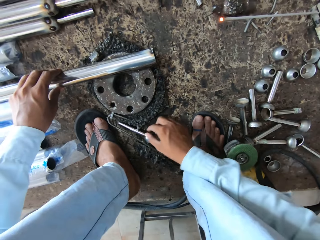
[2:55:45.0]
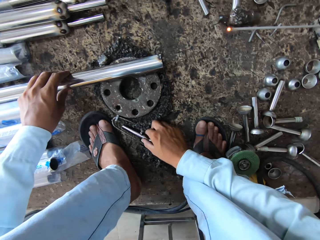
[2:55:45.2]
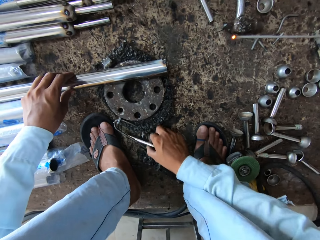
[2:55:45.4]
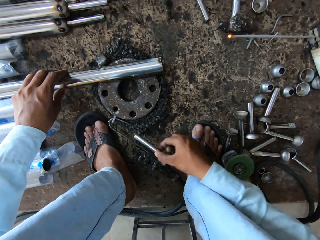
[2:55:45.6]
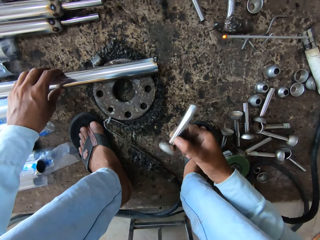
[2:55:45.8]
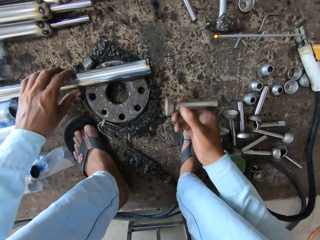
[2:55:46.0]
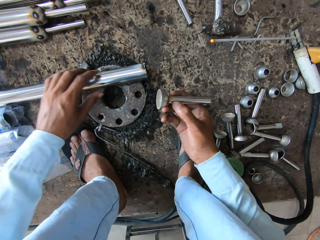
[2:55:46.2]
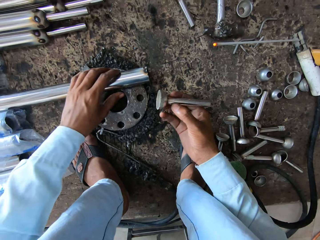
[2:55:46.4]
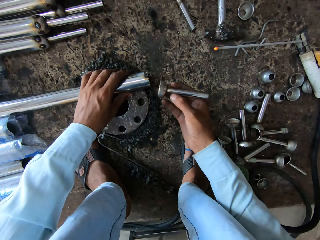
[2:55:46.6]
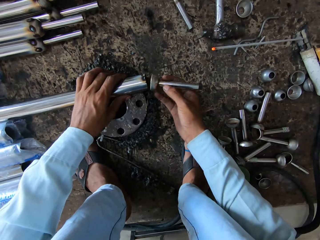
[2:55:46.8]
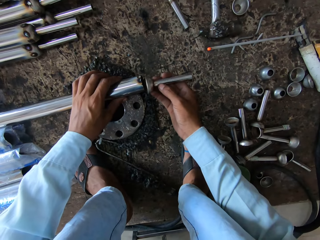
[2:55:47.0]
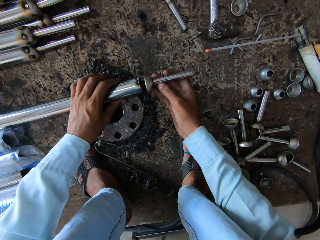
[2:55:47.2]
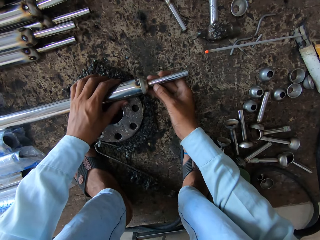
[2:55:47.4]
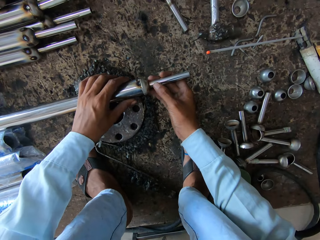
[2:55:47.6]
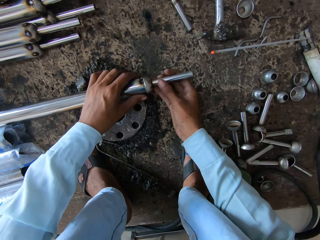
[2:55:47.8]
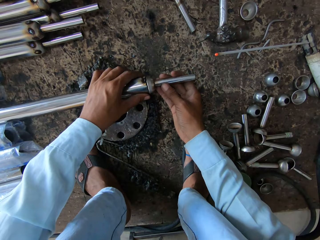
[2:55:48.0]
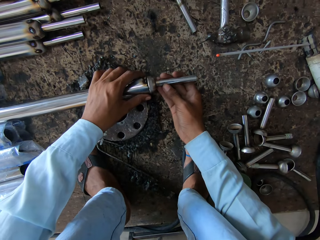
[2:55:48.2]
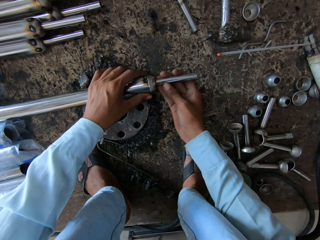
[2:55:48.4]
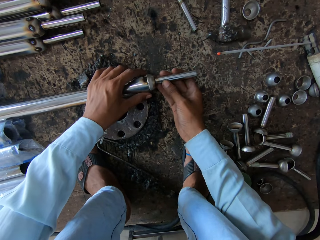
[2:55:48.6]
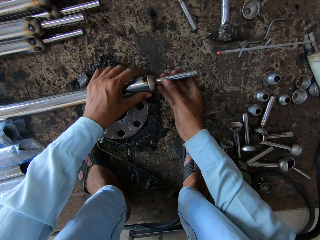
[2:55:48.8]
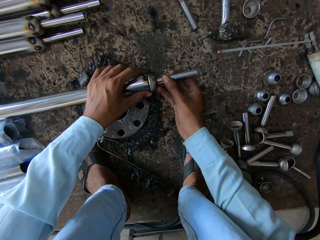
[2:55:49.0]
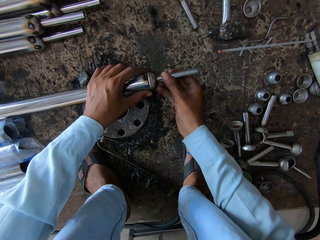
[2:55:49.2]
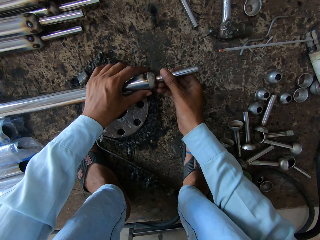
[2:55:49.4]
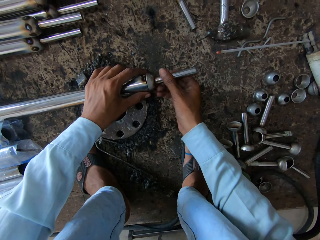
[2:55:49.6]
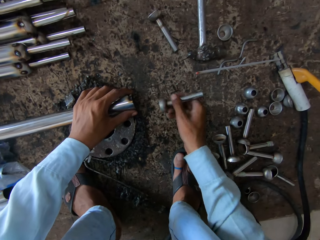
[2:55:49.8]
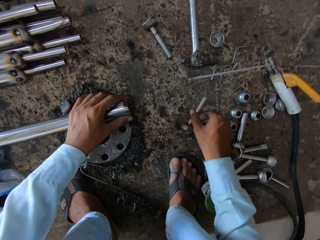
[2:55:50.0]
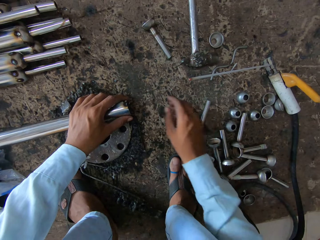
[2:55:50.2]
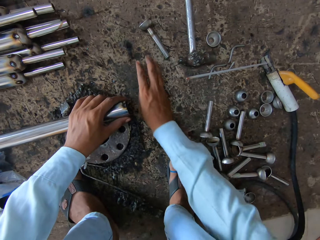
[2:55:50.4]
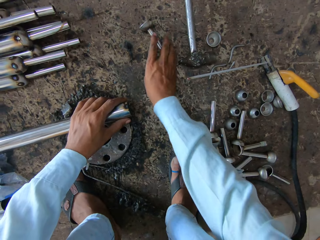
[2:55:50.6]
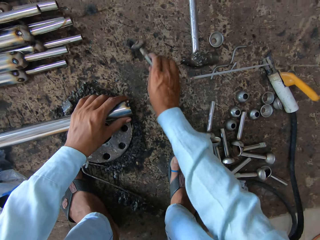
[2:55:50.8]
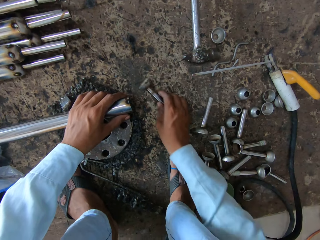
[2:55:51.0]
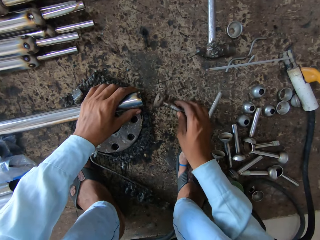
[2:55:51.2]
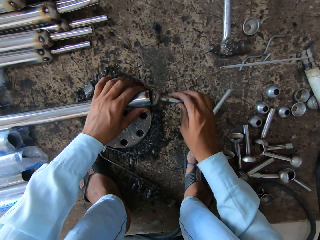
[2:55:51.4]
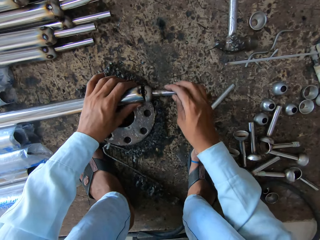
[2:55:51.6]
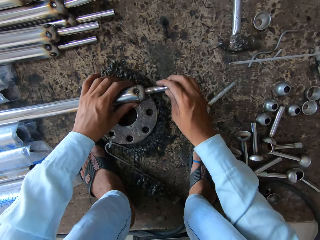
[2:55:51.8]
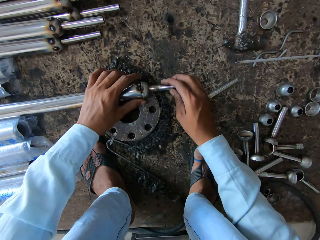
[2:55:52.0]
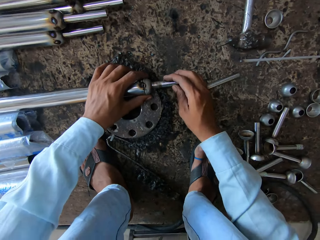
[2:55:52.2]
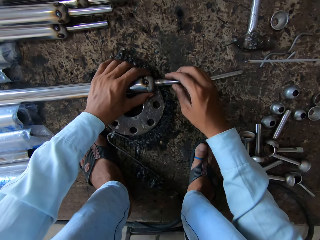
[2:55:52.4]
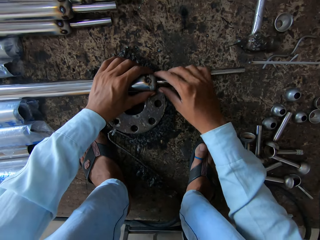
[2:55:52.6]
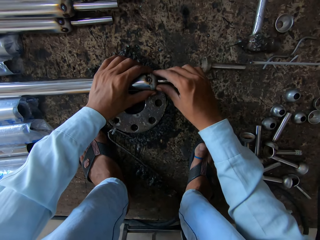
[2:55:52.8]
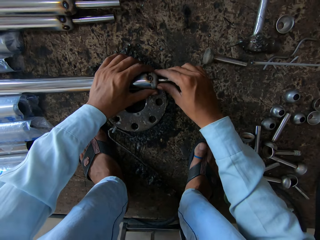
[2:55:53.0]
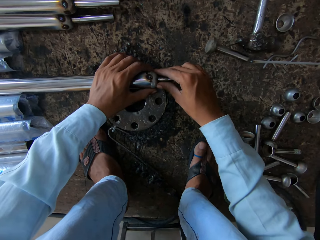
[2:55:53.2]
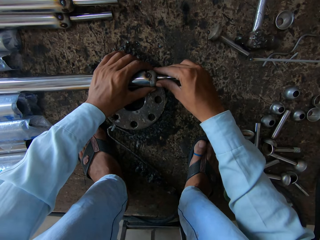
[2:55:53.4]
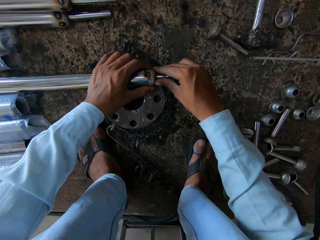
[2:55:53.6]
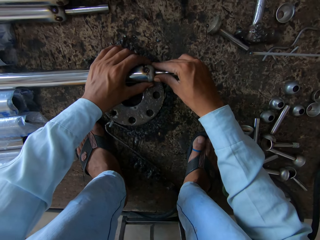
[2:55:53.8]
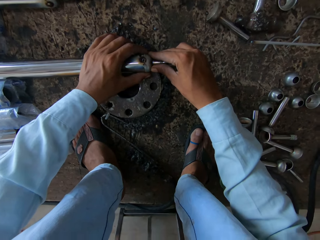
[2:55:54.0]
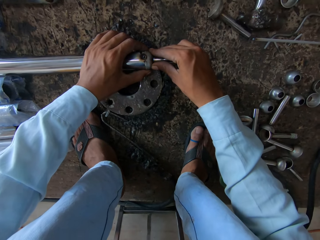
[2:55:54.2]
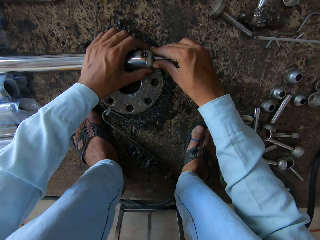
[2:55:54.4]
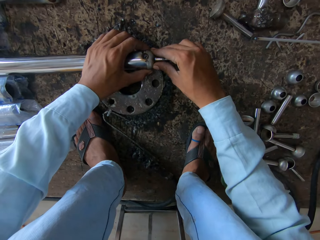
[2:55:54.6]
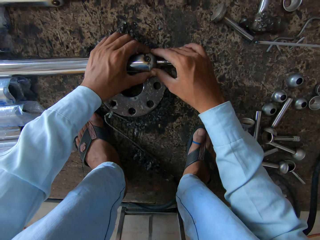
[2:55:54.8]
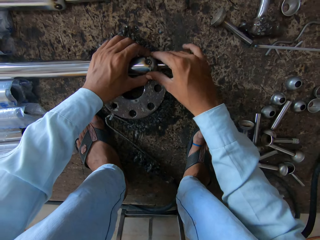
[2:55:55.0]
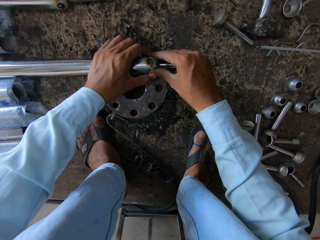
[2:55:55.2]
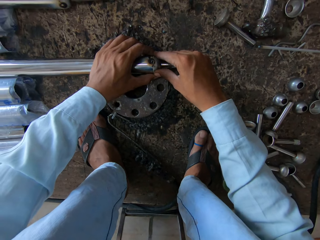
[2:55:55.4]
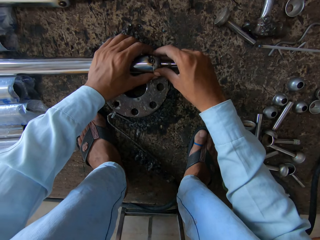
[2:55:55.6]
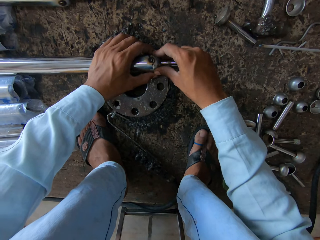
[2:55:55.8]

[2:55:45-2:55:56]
The camera wearer picks up a metal piece on the ground. They fix the metal piece on the metal rod. They drop the metal piece. They pick up another metal piece. They fix the metal piece on the metal rod.

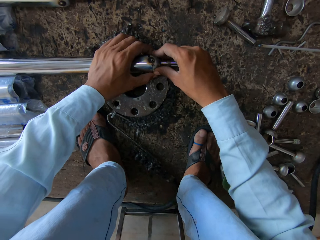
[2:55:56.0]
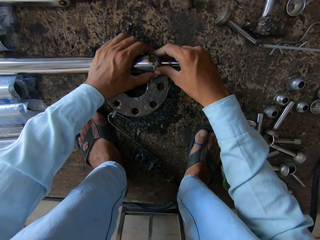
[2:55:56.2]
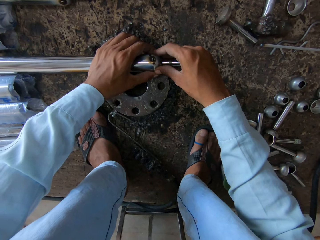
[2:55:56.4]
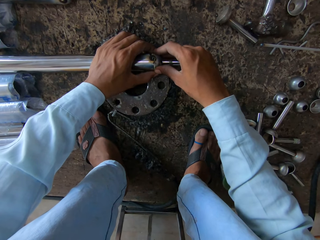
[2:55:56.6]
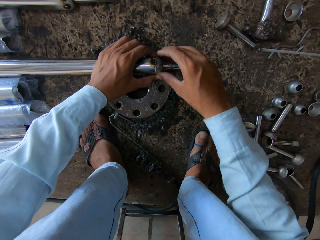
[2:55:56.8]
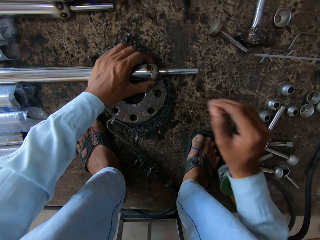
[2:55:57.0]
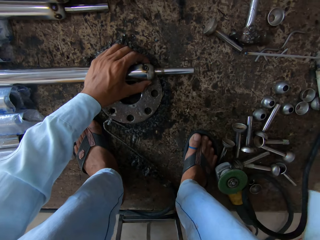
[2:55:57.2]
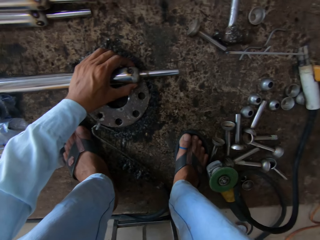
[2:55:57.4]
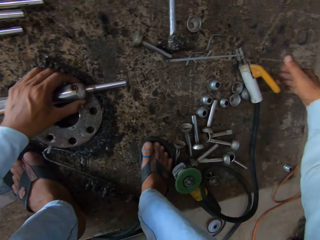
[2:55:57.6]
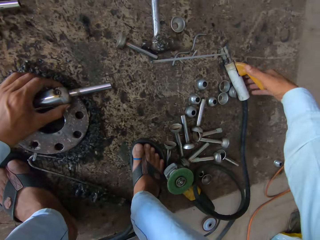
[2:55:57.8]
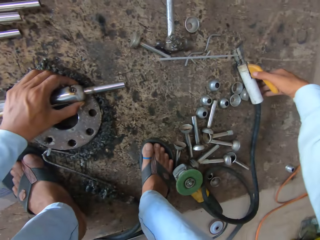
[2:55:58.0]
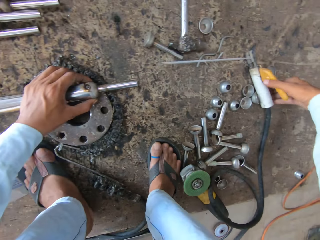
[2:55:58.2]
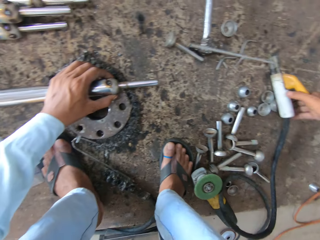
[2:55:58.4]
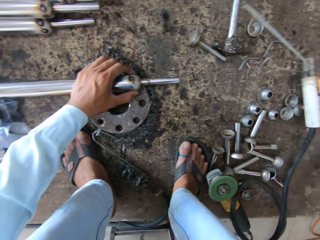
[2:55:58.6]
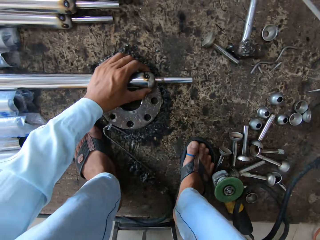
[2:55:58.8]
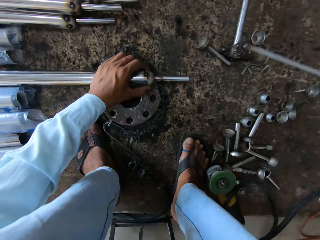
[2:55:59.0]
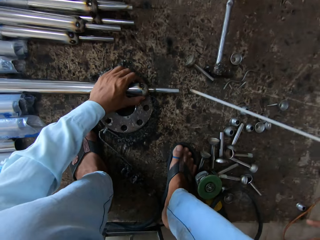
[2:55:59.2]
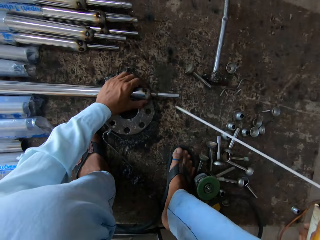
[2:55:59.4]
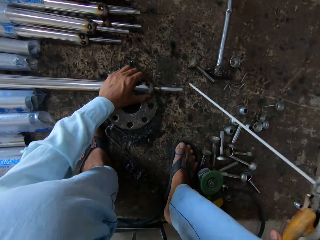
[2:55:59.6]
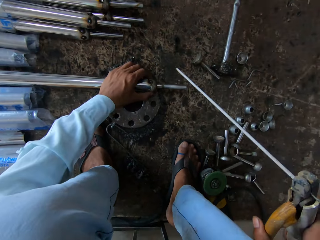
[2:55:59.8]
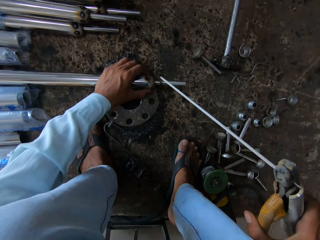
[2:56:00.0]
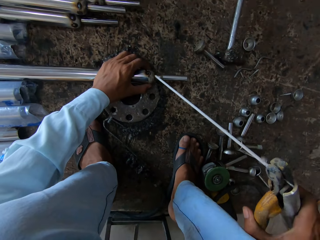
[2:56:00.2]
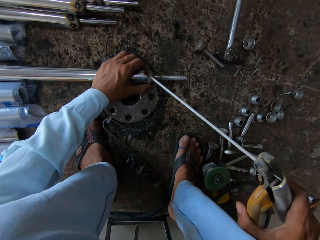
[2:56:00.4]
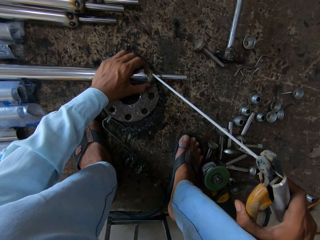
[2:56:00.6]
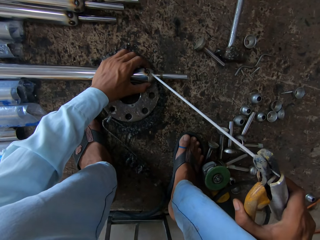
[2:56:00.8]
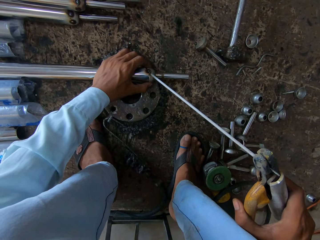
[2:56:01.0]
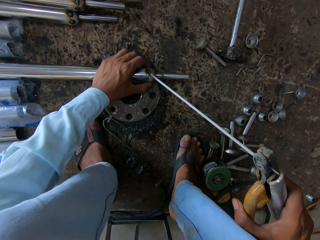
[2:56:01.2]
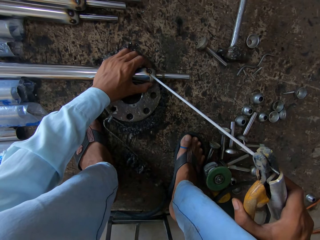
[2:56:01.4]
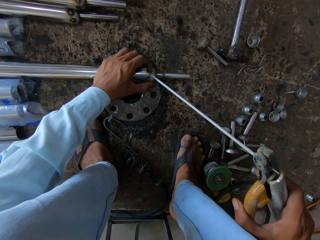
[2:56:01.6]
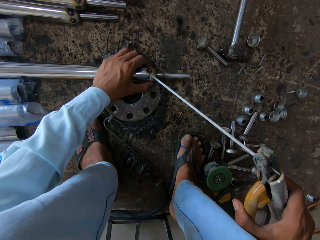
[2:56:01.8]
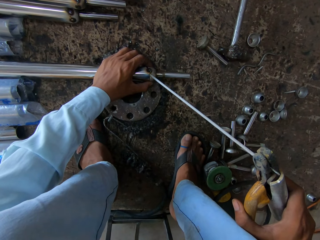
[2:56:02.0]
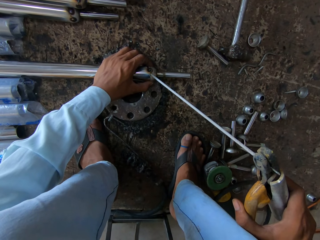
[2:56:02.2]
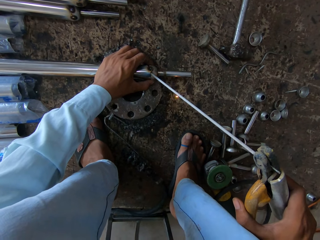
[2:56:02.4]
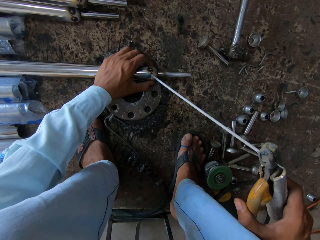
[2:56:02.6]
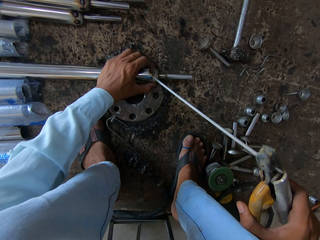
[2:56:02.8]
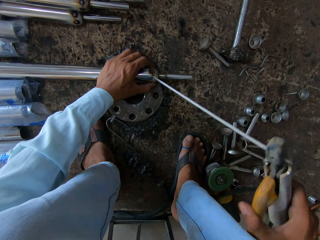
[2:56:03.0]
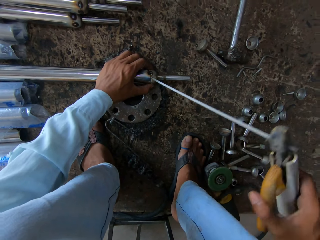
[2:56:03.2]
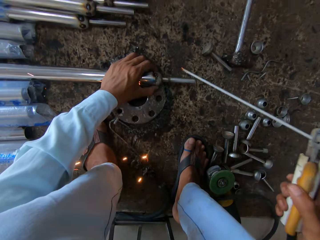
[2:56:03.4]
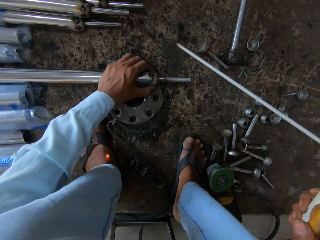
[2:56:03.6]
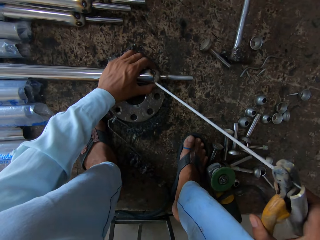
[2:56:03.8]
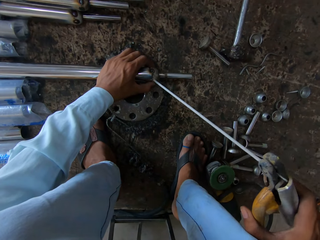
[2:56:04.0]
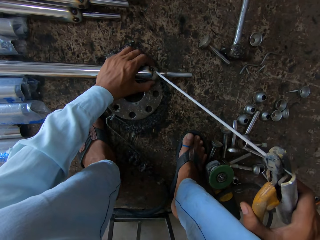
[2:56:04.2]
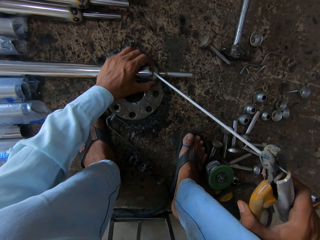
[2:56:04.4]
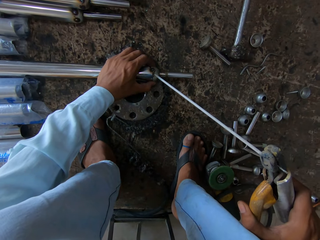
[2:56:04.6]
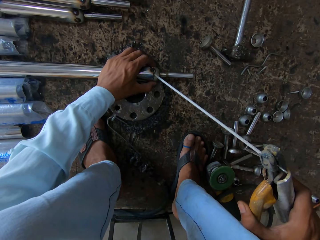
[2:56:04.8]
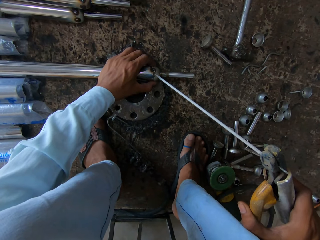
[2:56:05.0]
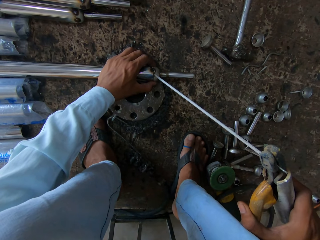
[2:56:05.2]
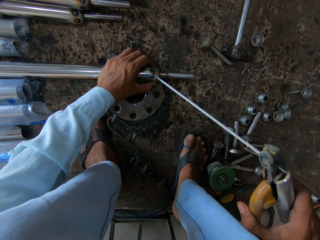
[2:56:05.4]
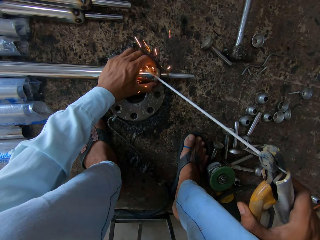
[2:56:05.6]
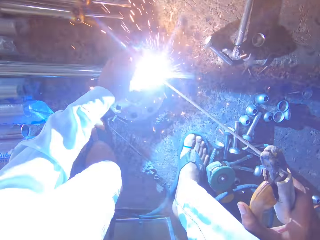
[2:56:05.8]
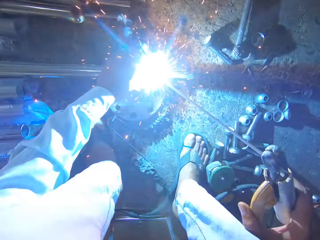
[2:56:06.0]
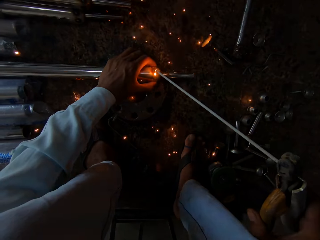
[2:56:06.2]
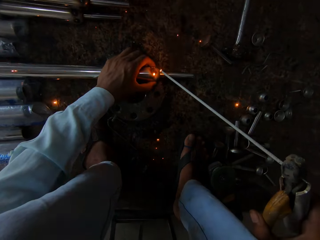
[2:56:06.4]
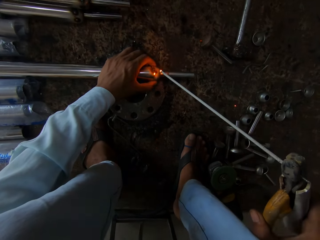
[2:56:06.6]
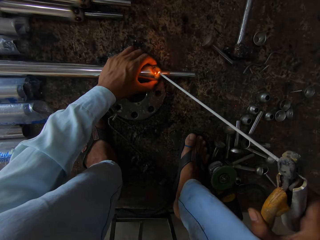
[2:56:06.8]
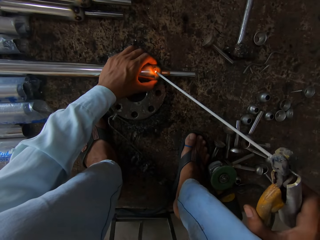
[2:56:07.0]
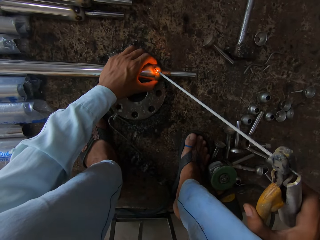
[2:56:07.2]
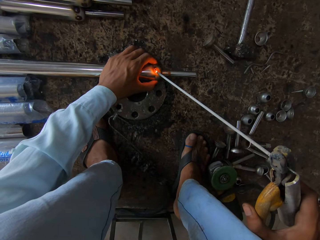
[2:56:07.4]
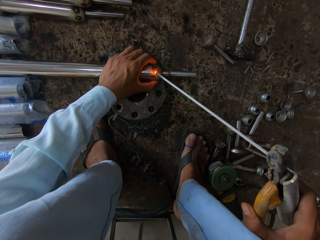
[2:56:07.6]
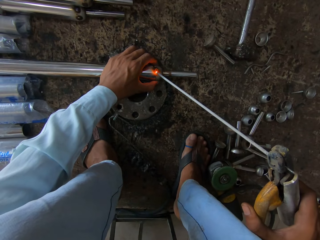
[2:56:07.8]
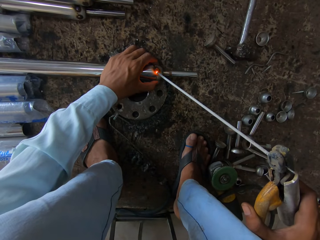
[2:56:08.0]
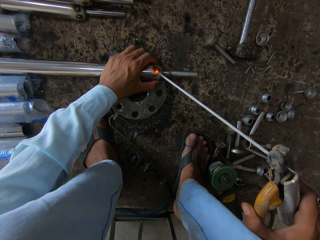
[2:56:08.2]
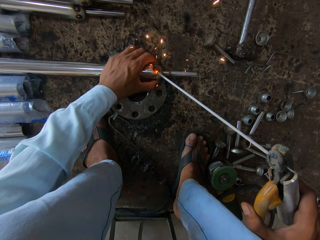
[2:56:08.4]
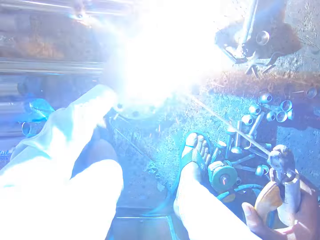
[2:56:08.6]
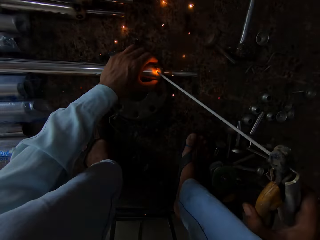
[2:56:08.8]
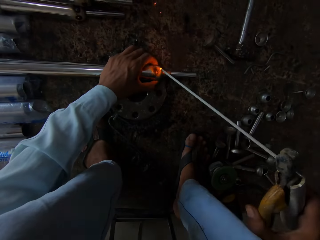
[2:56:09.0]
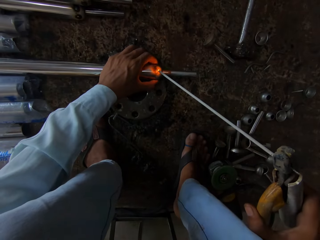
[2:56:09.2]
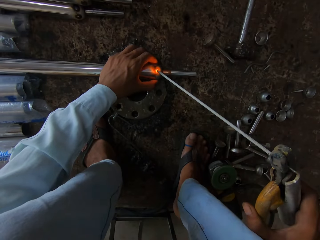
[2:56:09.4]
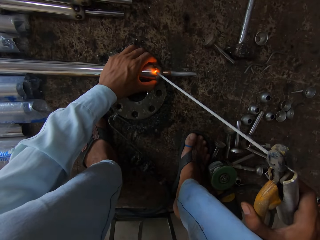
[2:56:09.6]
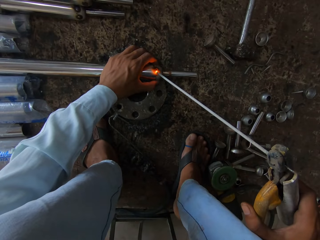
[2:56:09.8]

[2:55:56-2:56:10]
The camera wearer picks up the welding gun or electrode holder. They weld the metal rod with the welding gun.
